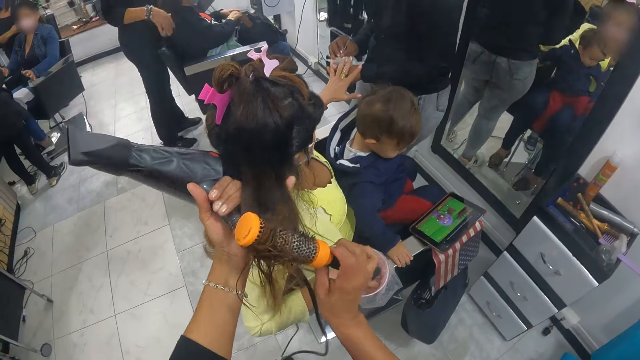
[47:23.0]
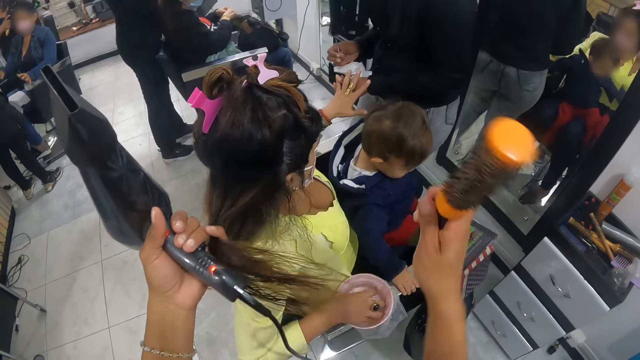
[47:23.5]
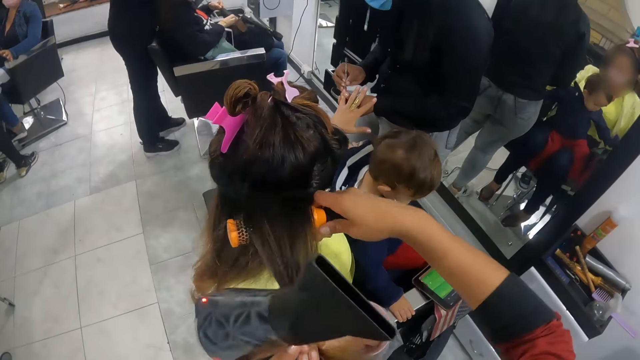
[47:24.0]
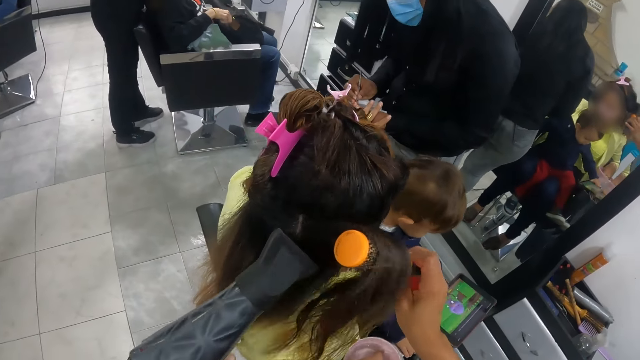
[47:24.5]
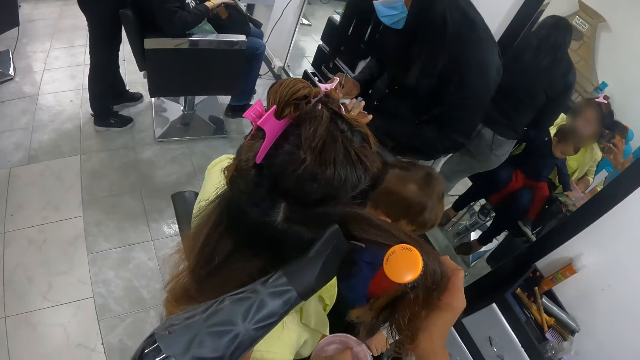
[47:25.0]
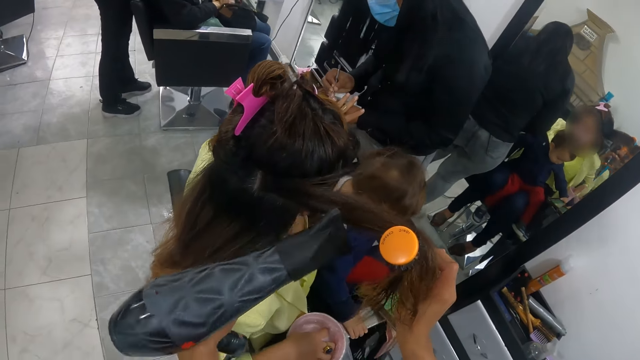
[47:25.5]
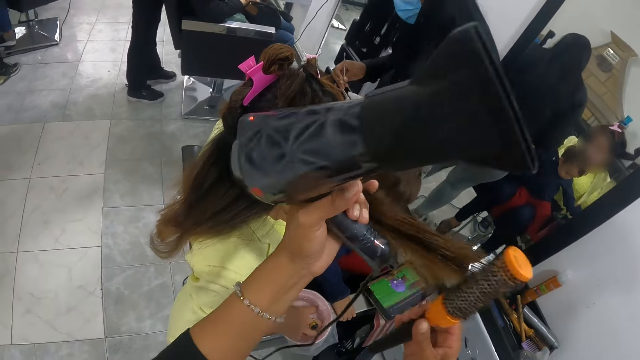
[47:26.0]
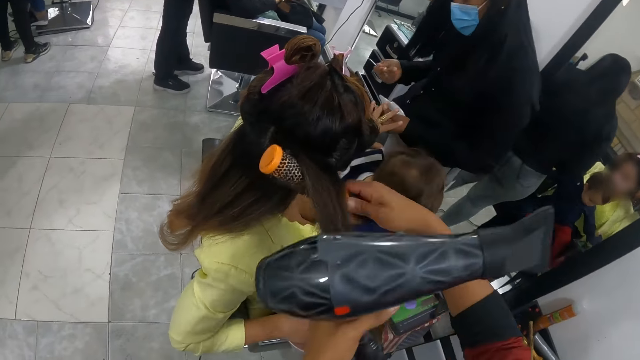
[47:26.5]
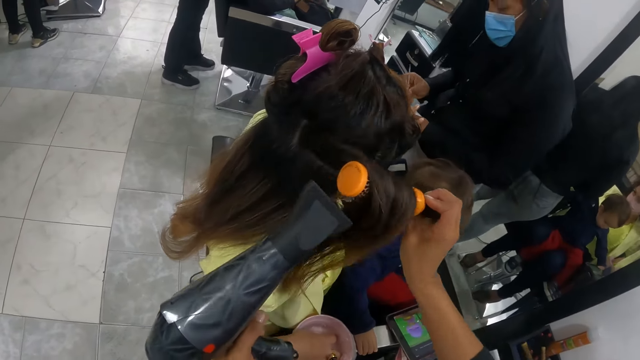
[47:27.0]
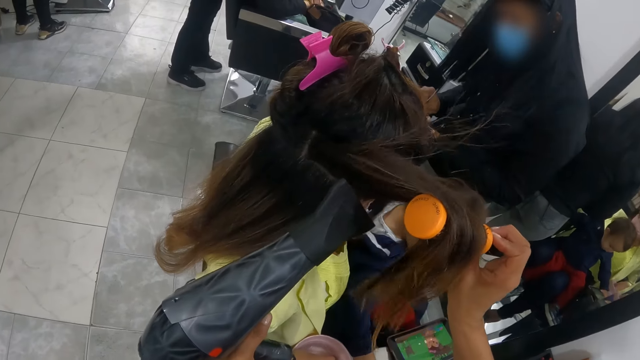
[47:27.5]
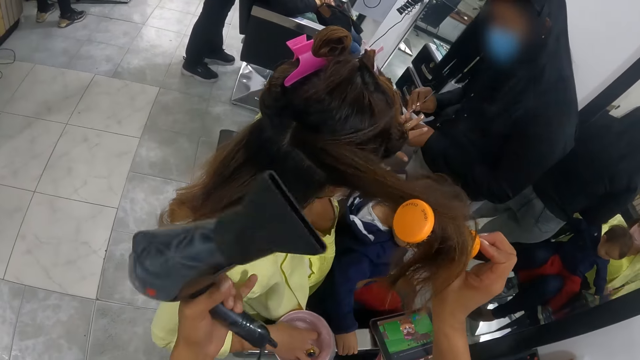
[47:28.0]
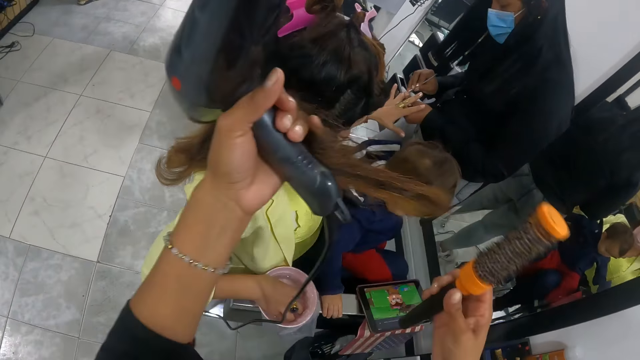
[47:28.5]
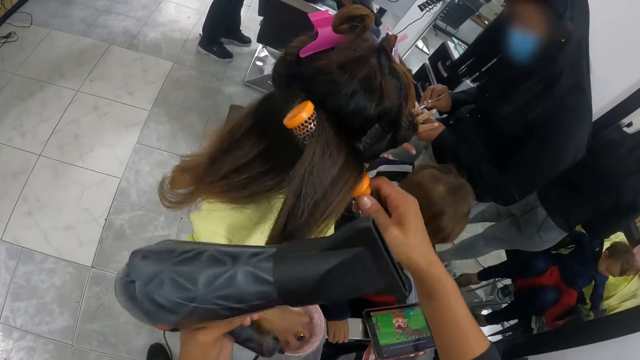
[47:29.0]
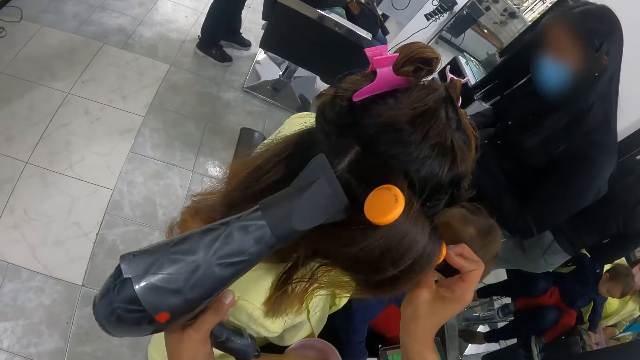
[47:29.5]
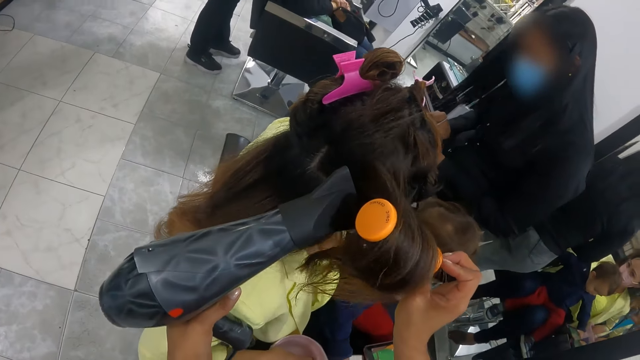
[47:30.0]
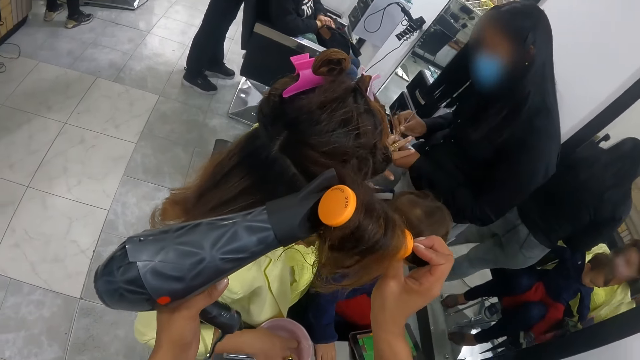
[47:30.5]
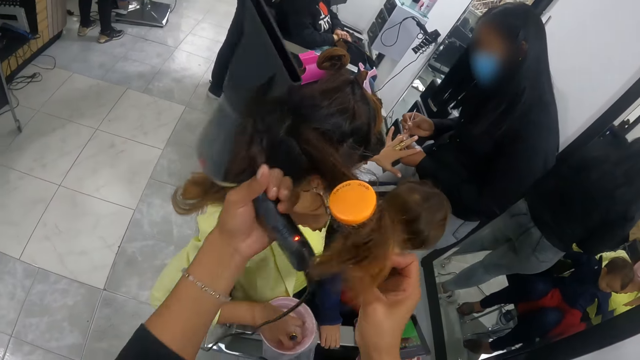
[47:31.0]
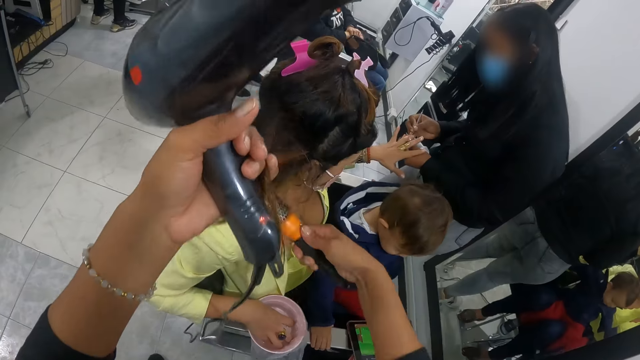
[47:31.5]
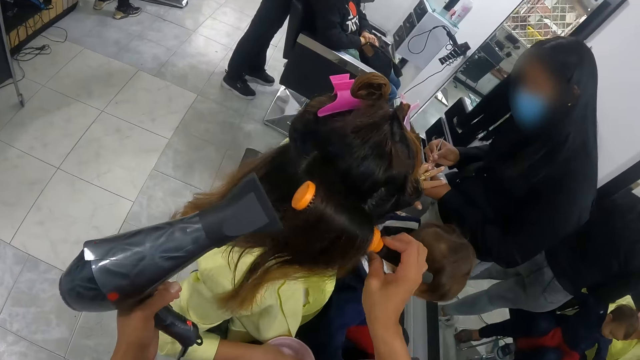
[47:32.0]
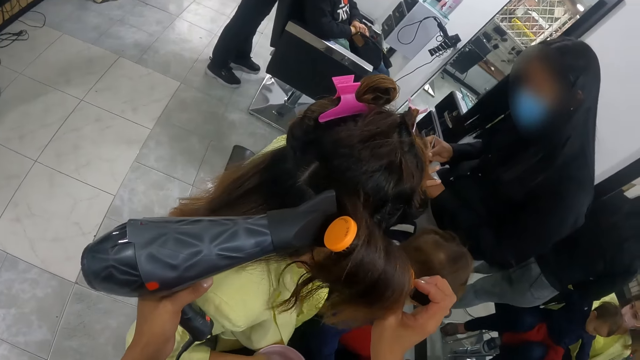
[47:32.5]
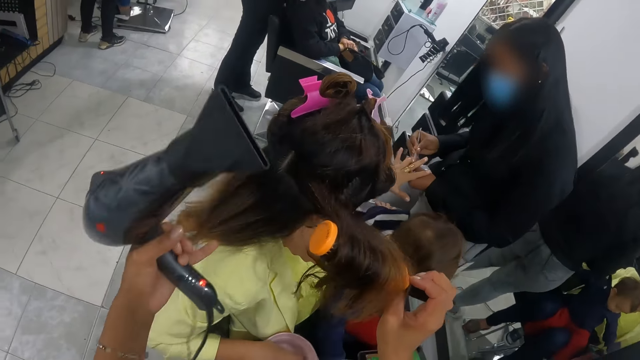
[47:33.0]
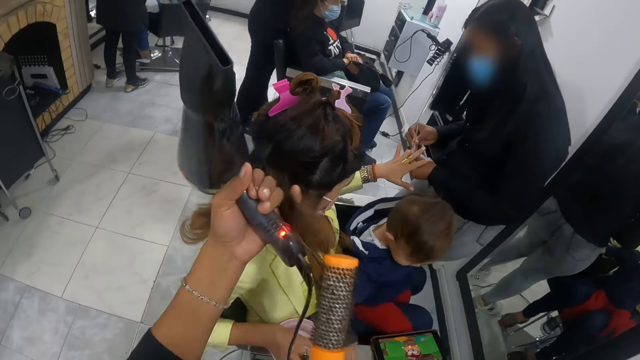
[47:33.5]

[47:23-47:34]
The camera wearer dries the woman's hair with the hair dryer in her hand. She straightens the woman's hair with the hair brush in her right hand. Another woman paints the first woman's left fingernails with a paint brush in her right hand. A boy watches a film on a tablet. The camera wearer brushes the hair with the brush. The other woman files the first woman's nails.

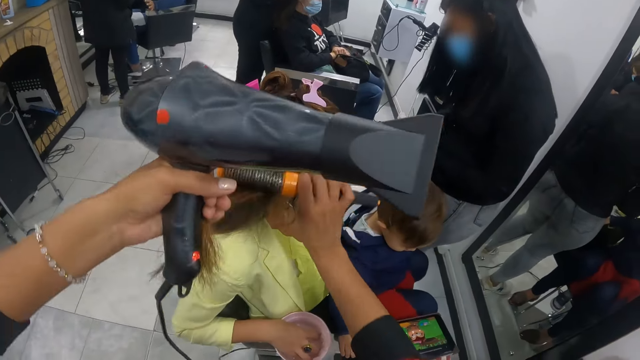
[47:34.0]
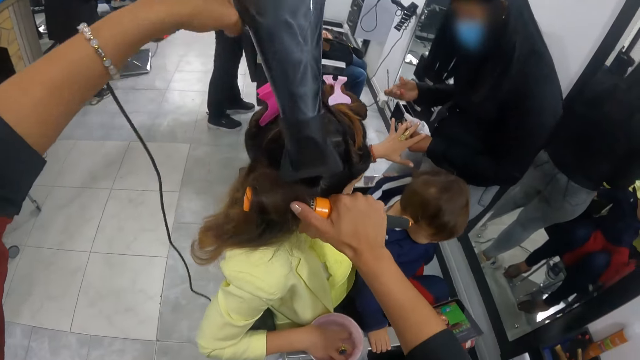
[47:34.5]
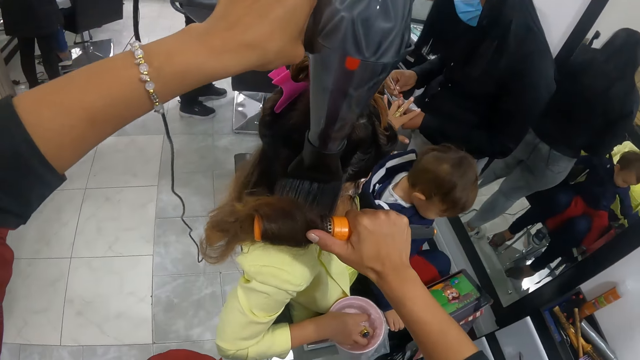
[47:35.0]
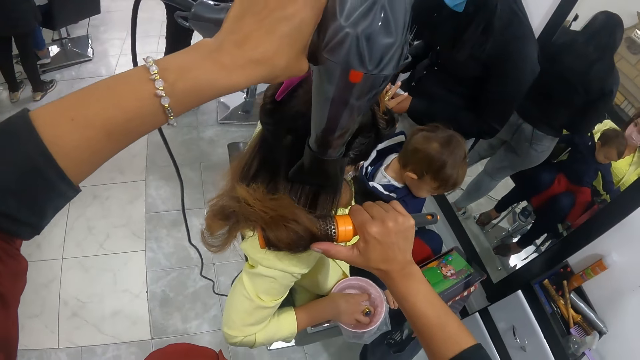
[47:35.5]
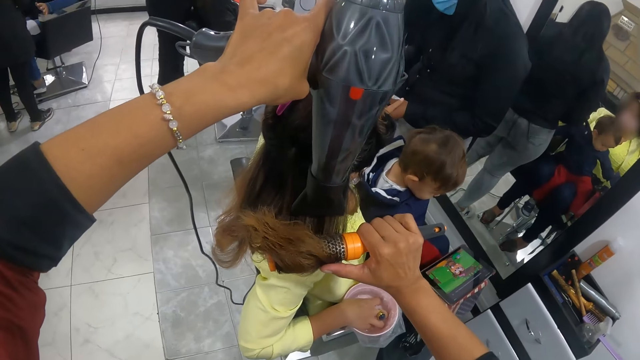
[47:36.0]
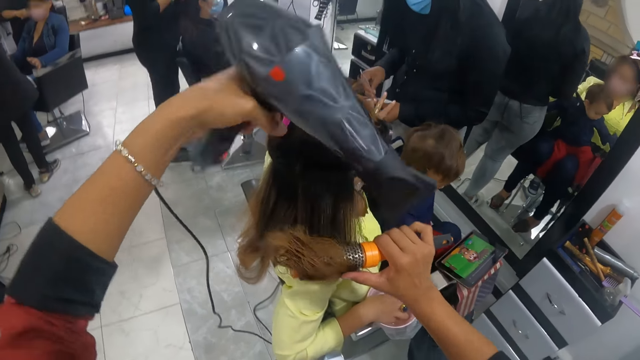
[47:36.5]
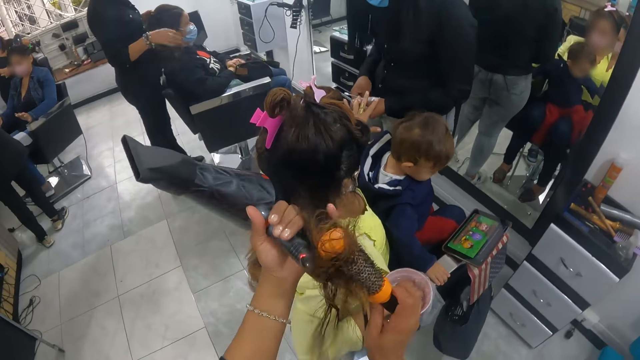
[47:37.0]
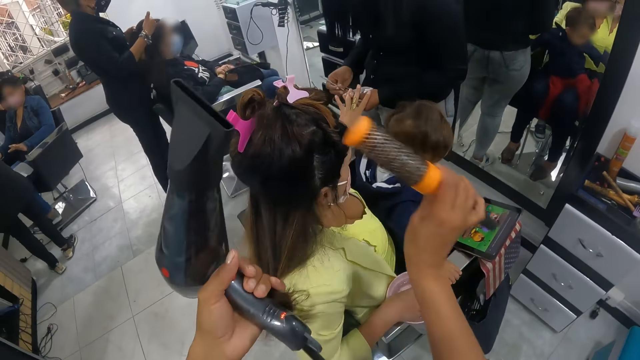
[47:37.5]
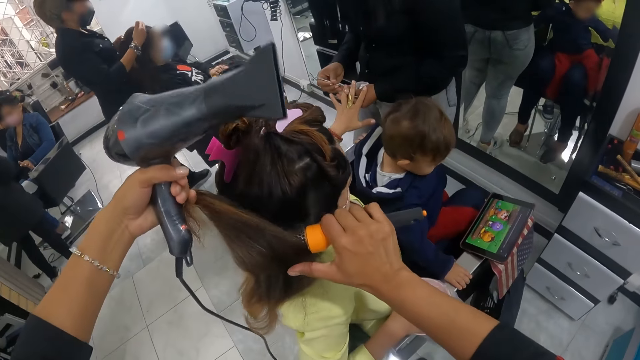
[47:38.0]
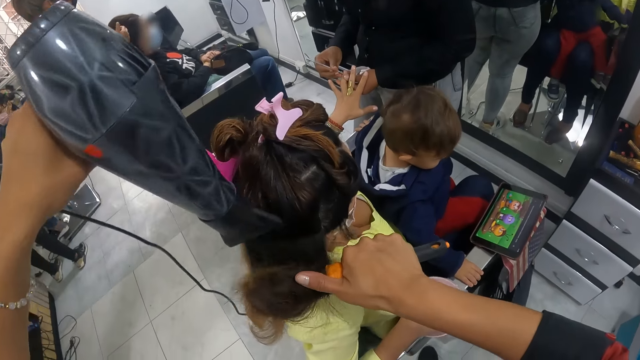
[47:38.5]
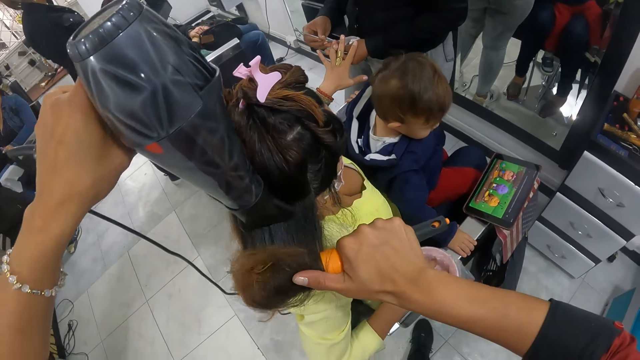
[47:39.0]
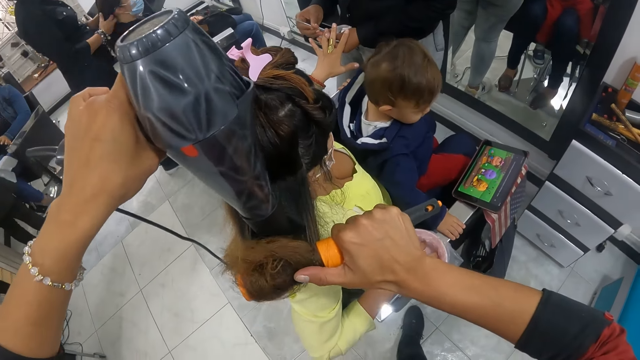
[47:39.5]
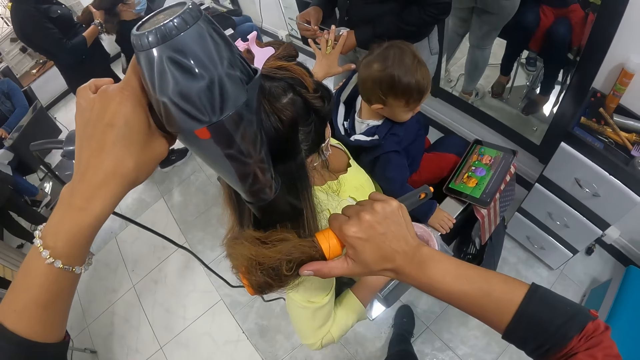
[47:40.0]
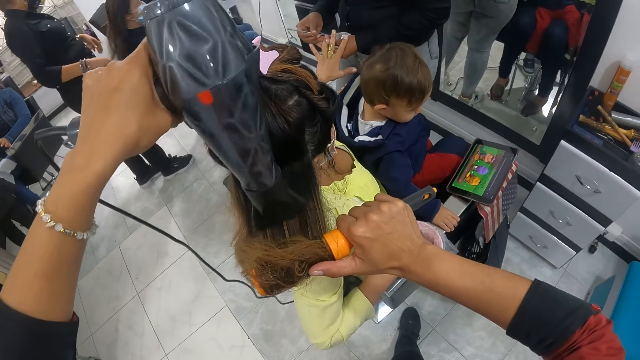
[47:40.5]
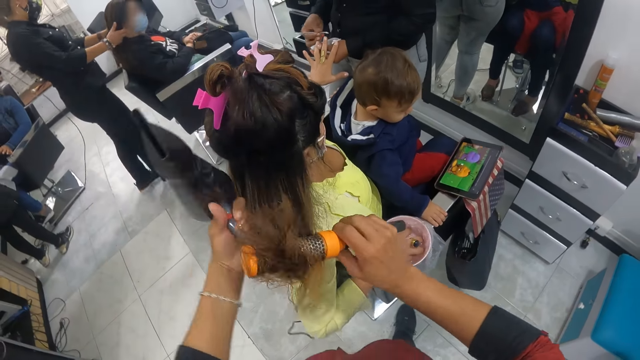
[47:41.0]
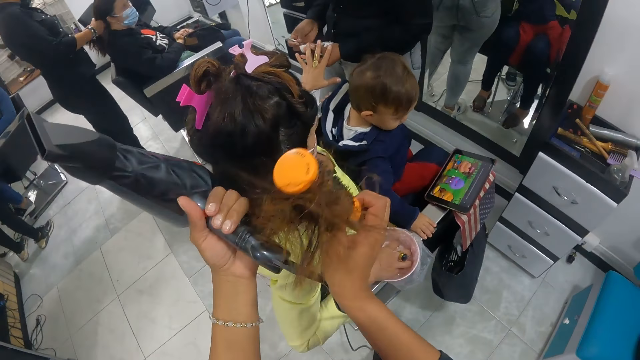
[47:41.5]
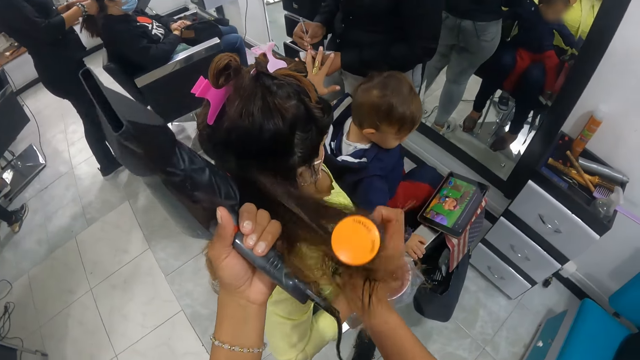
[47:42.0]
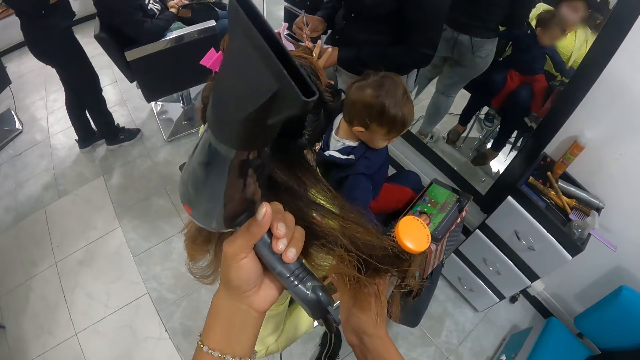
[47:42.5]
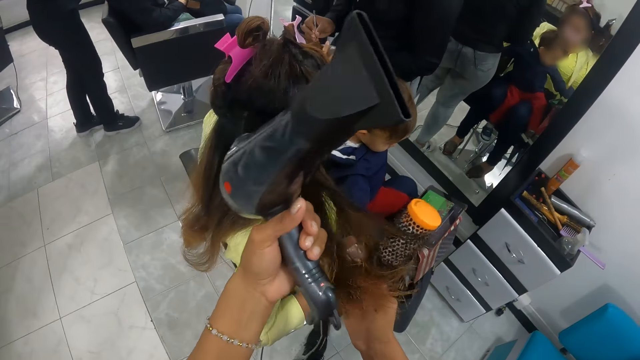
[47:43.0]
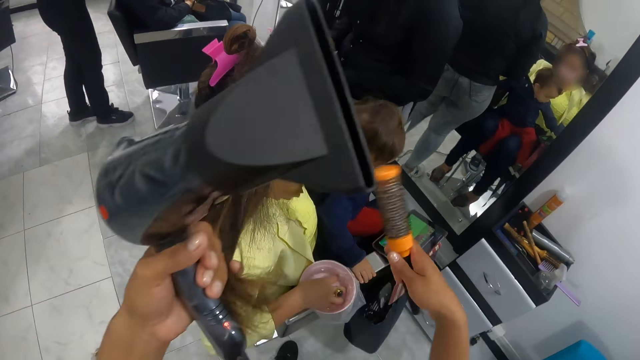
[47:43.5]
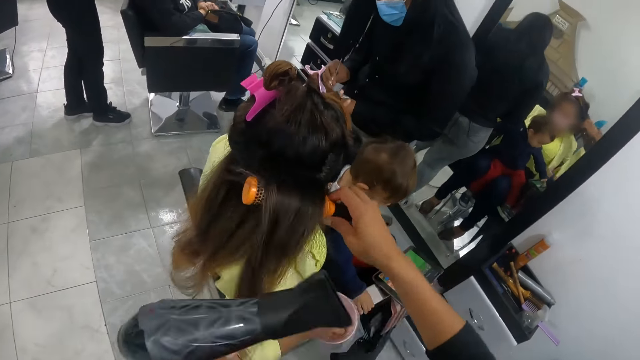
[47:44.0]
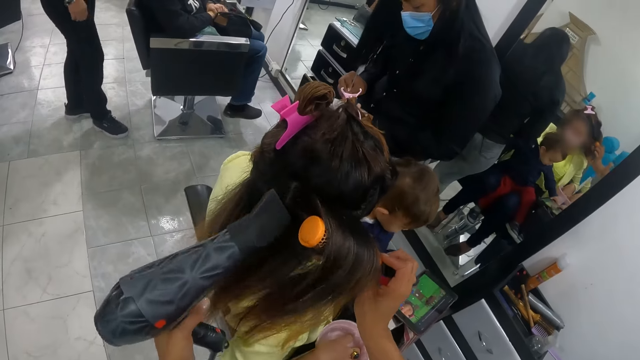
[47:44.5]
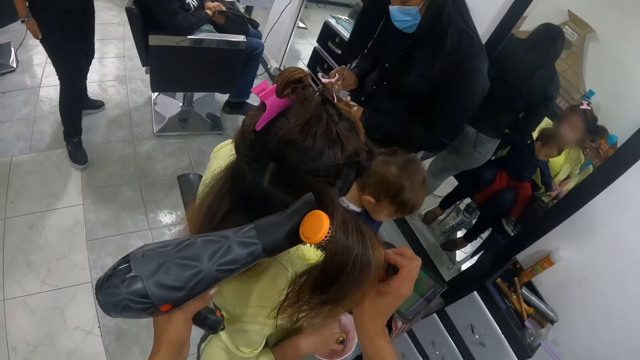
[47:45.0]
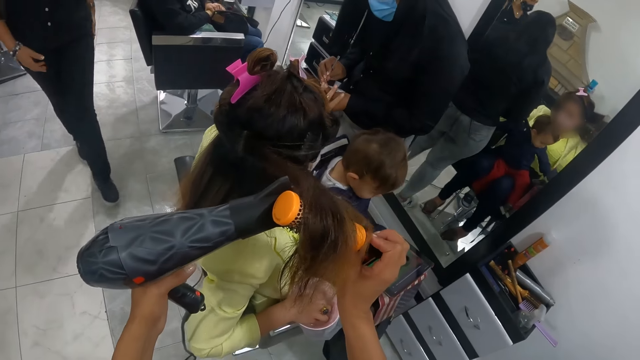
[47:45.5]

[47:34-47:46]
A woman dresses another woman's hair with her hands.
